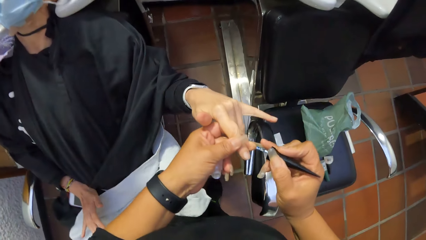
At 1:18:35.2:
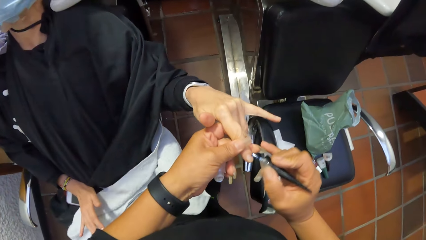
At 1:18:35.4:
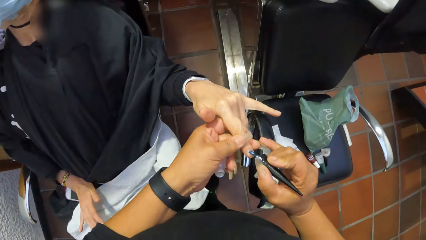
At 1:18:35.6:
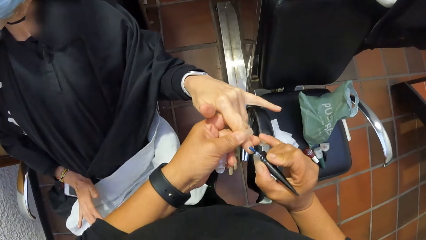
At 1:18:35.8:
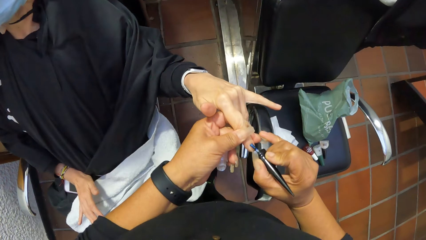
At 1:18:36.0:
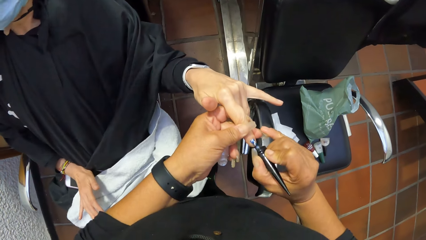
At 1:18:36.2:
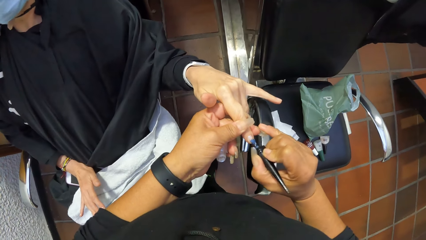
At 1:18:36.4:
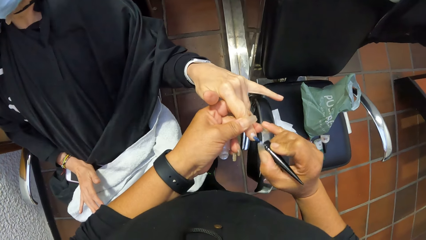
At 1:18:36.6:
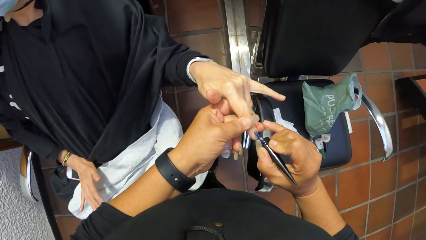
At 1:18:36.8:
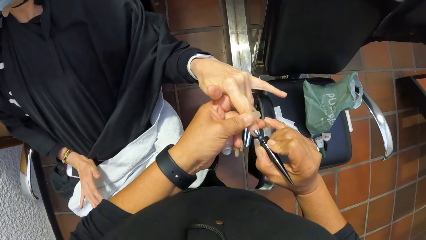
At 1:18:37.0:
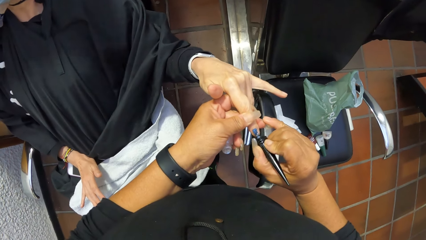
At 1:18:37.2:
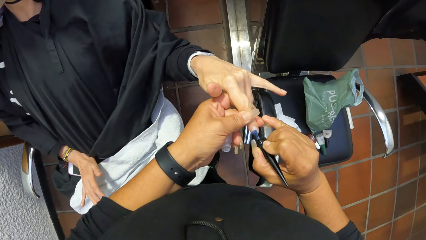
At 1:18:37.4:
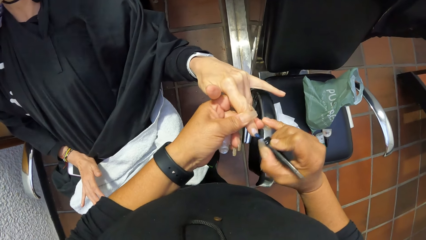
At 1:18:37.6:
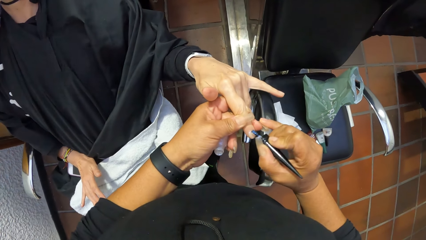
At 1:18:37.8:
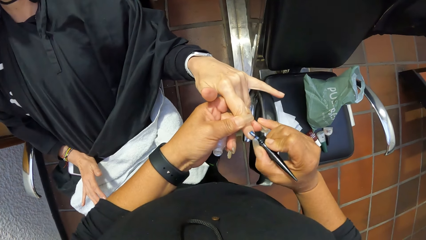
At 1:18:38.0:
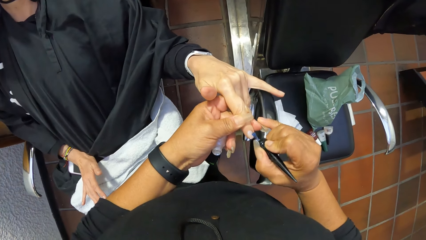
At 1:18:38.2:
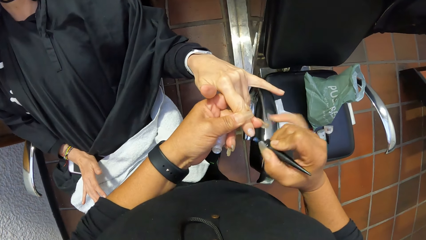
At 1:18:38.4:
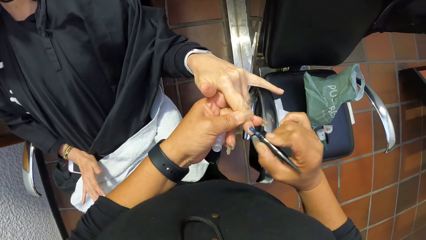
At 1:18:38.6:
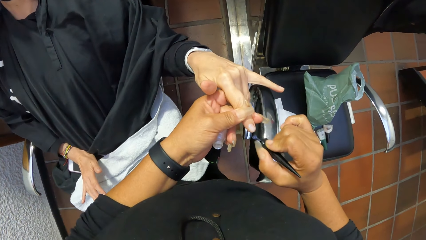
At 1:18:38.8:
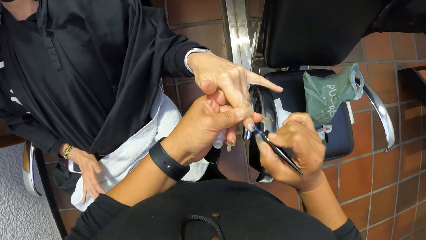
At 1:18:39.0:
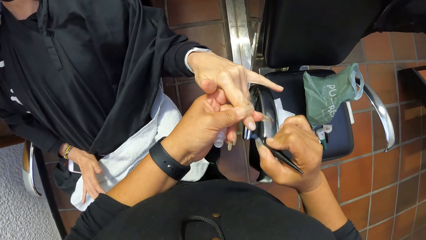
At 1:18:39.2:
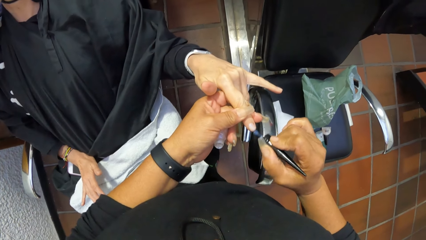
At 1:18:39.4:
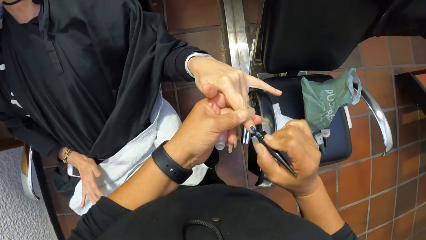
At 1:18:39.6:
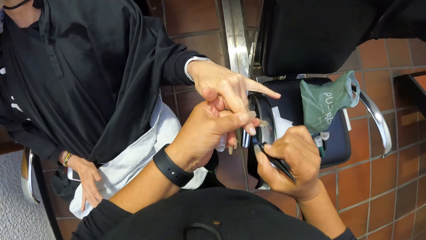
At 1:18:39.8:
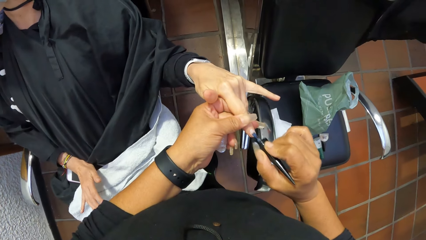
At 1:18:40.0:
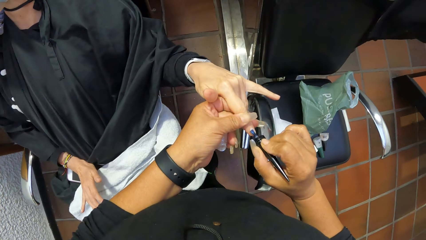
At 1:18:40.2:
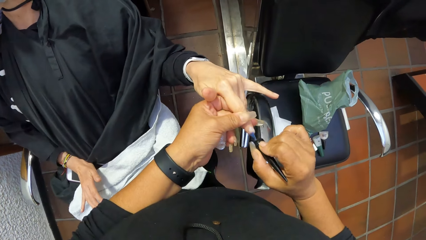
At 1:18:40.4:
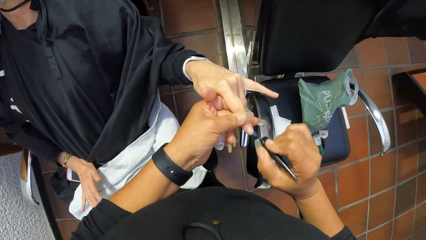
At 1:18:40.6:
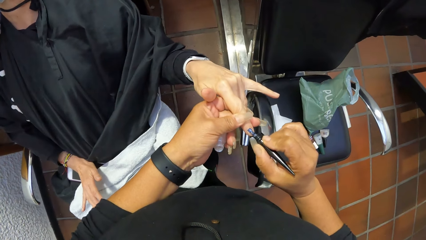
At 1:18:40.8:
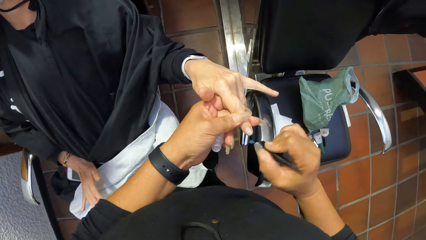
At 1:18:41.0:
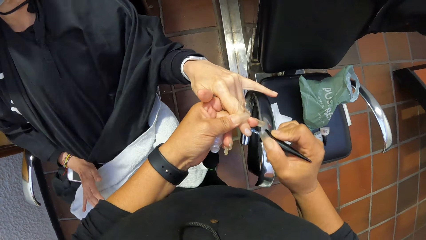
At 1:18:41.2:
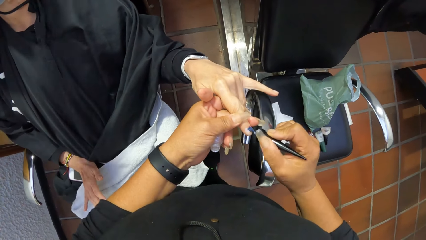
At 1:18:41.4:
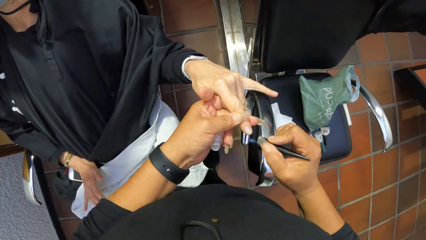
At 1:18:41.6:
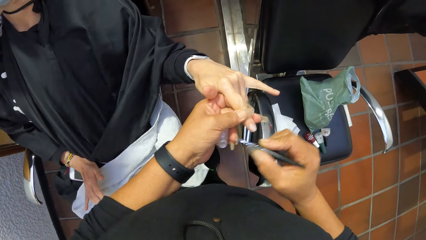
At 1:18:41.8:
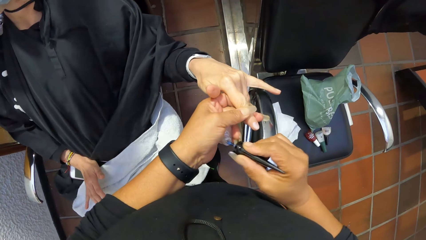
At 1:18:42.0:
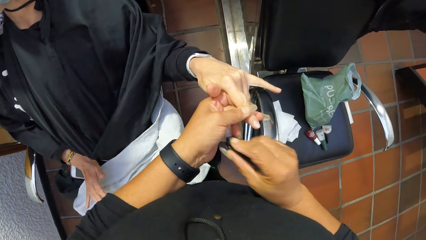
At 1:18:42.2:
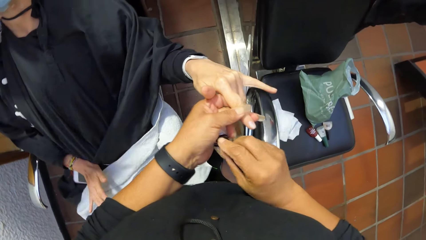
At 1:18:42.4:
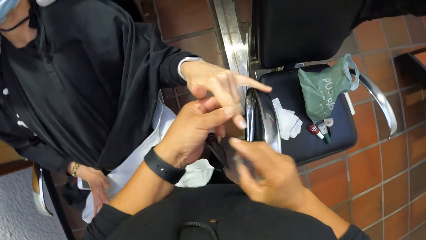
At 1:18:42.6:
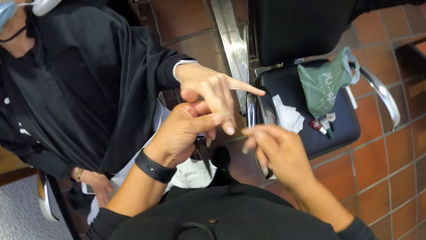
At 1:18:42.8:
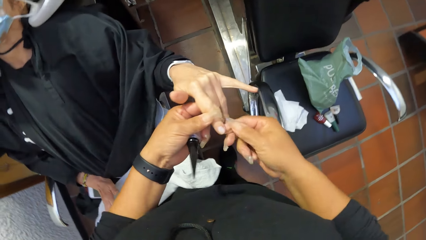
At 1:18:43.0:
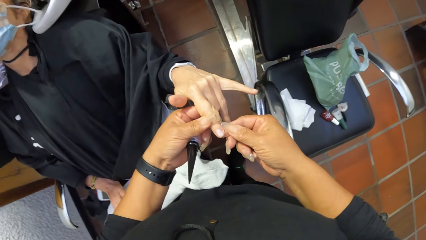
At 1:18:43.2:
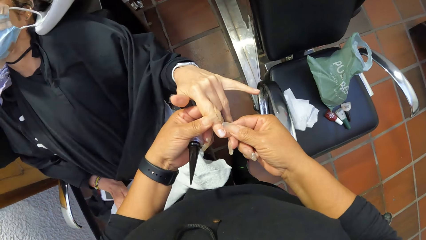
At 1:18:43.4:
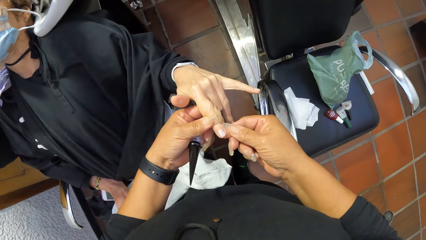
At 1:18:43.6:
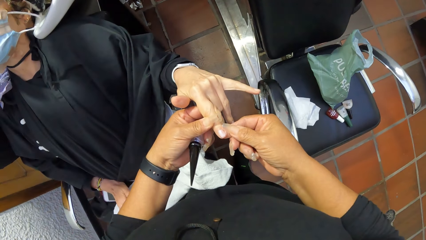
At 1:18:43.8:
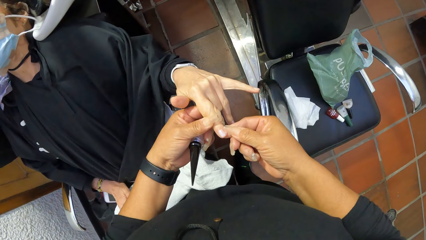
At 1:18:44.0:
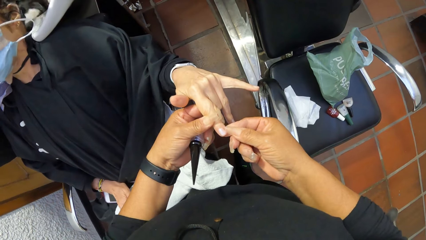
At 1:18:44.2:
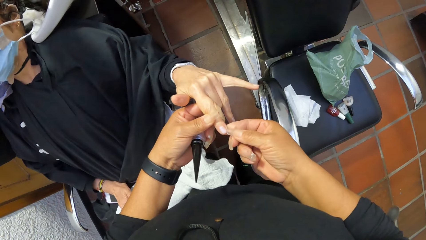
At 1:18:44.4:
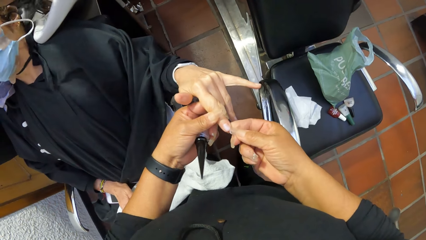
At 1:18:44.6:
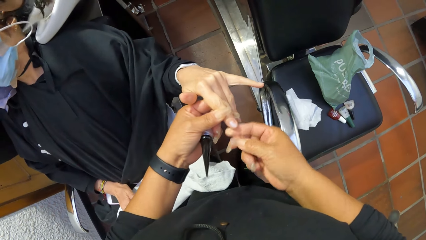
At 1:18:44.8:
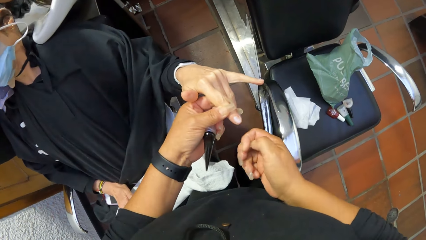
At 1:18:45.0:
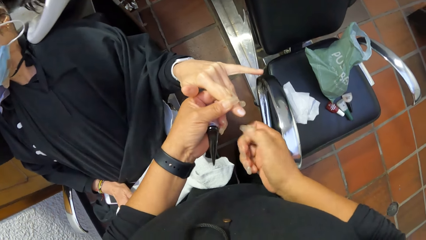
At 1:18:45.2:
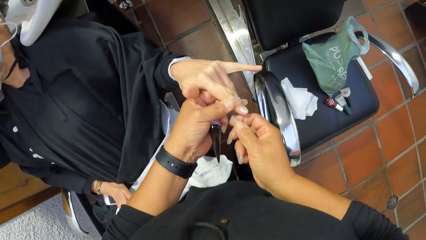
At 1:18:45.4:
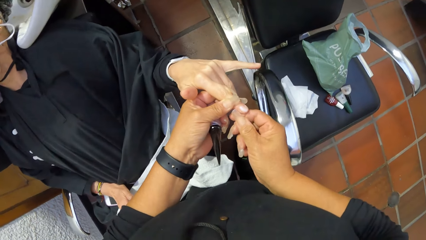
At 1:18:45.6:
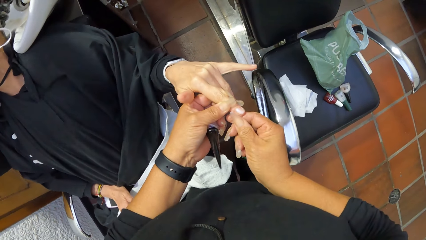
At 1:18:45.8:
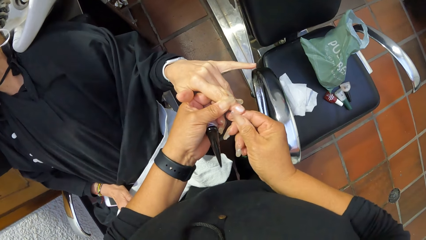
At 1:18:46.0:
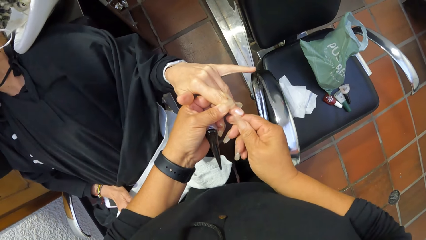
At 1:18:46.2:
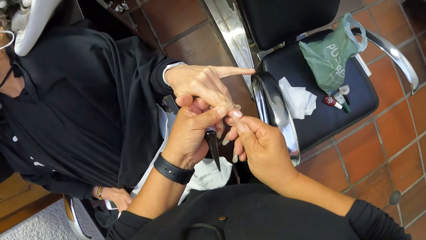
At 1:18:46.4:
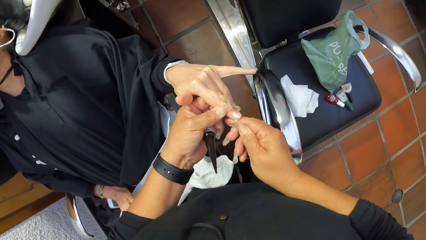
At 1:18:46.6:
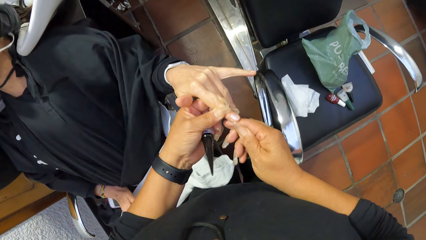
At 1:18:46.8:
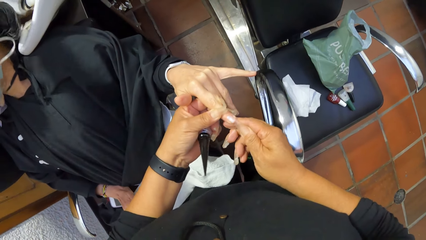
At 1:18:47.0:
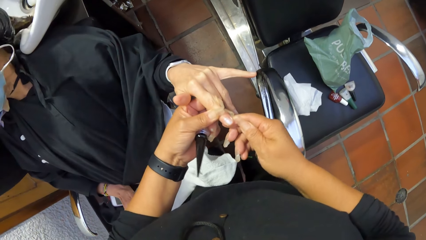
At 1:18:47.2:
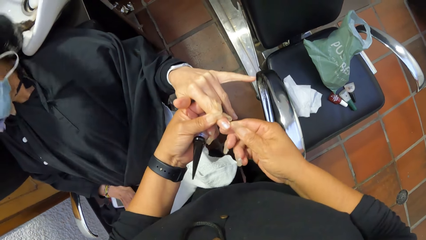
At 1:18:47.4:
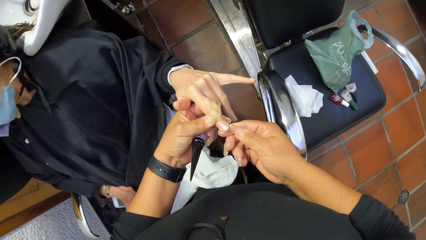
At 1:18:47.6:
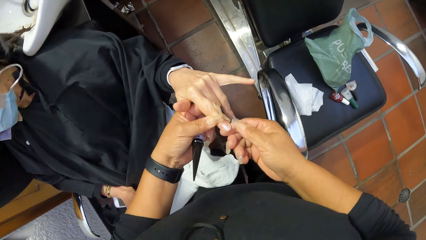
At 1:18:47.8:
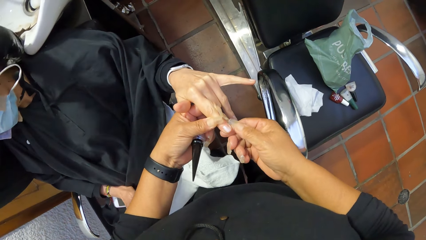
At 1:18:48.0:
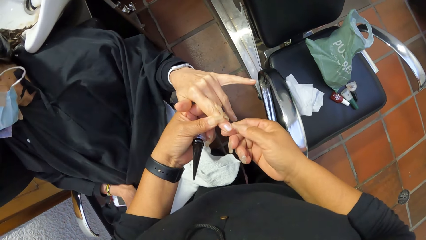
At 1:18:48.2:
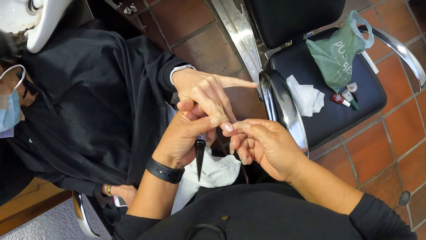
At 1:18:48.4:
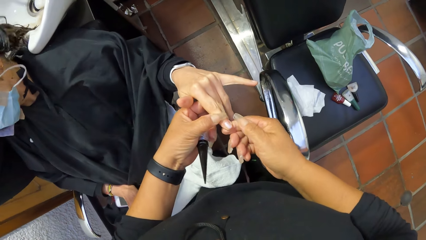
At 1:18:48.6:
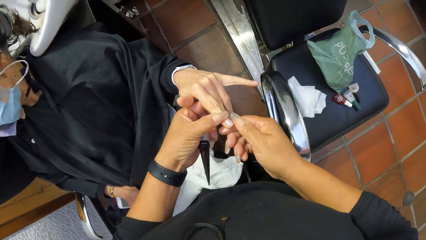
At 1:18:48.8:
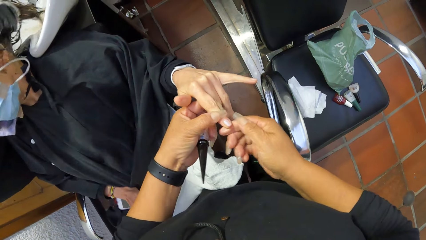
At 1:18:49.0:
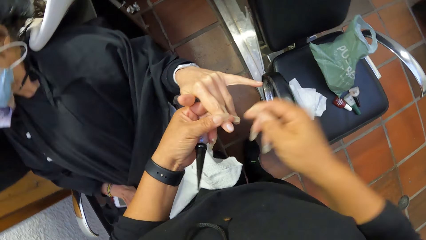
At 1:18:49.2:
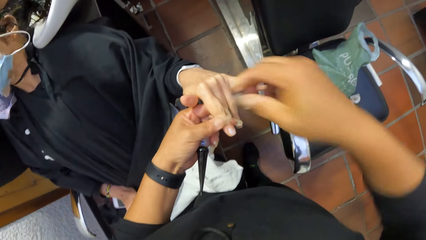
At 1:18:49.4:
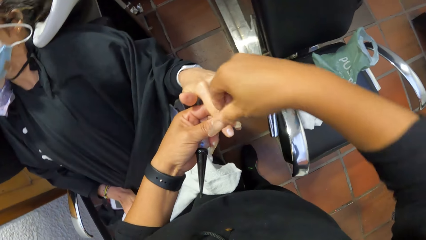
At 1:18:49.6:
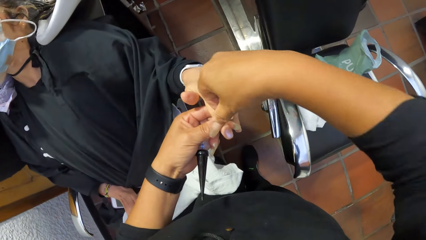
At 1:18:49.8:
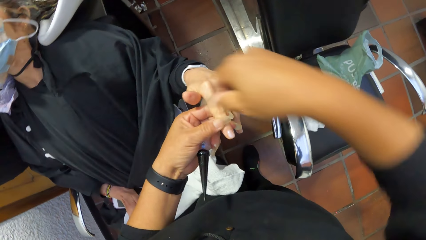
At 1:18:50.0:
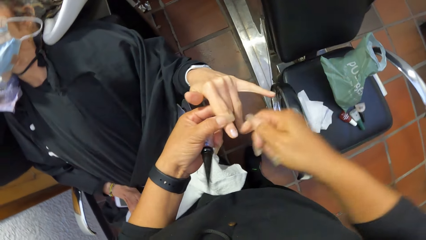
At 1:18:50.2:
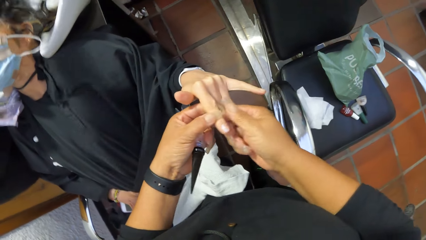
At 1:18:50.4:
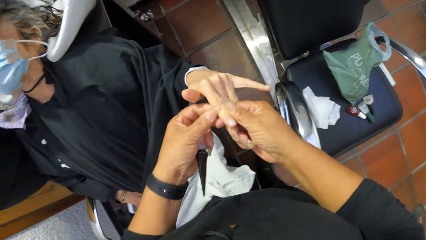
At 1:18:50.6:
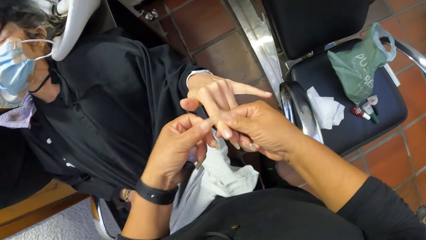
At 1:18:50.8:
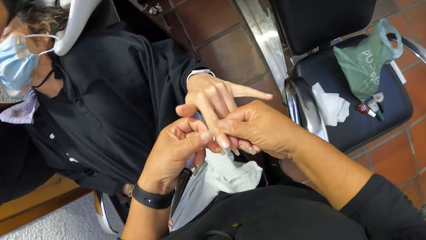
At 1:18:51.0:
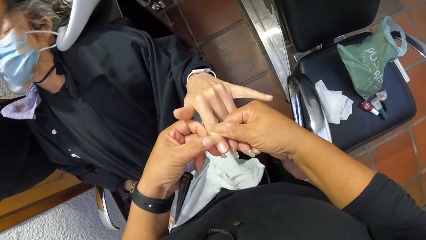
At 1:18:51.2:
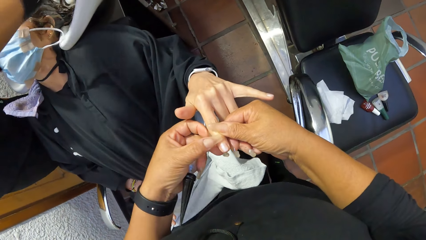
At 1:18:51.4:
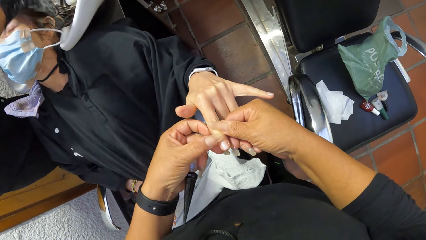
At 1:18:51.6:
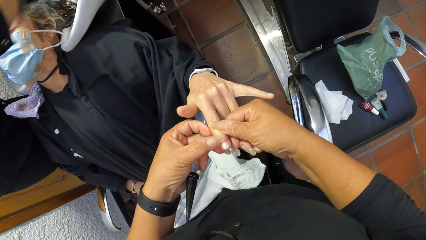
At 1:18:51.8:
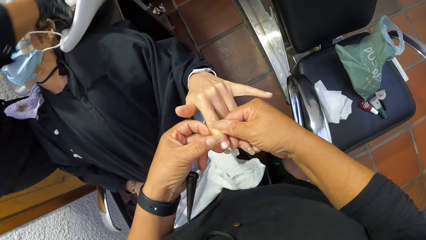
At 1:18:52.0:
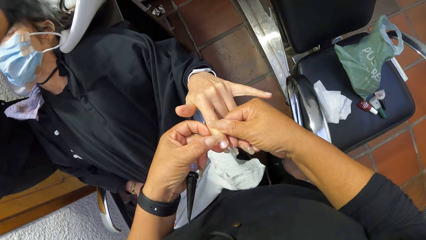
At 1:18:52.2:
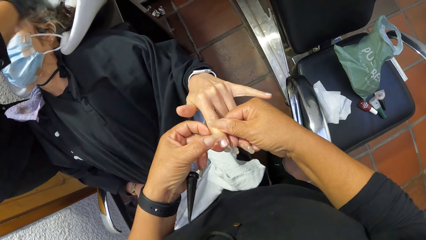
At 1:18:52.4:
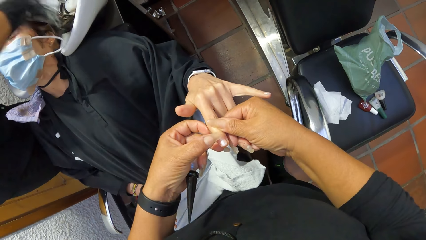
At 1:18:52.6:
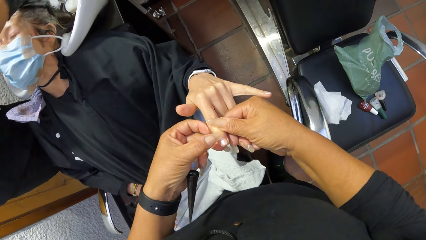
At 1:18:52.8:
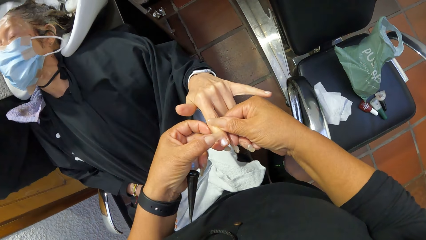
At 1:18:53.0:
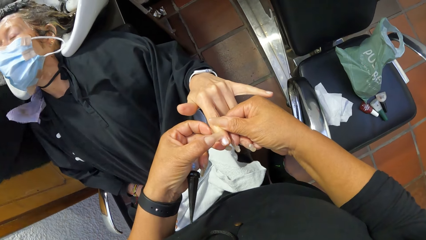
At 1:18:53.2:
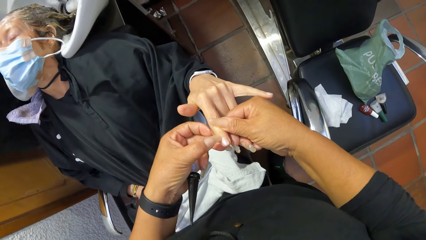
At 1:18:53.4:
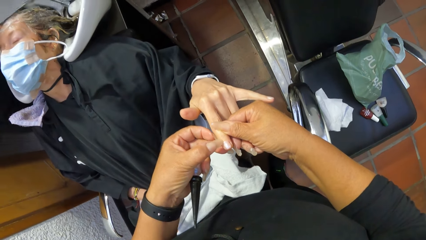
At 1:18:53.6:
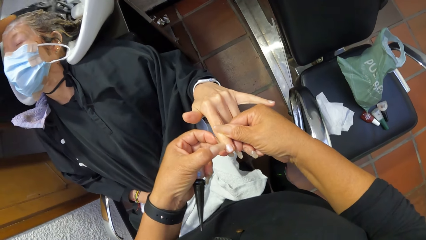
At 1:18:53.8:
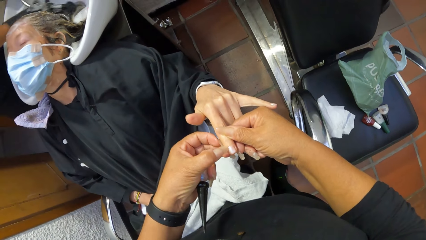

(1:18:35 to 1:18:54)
The camera wearer paints the finger nail with the nail polish brush with her right hand. She drops the nail polish brush into the bottle of nail polish with her right hand. She cleans the finger with her right hand. She holds the finger with both hands. She cleans the finger with her left hand.
